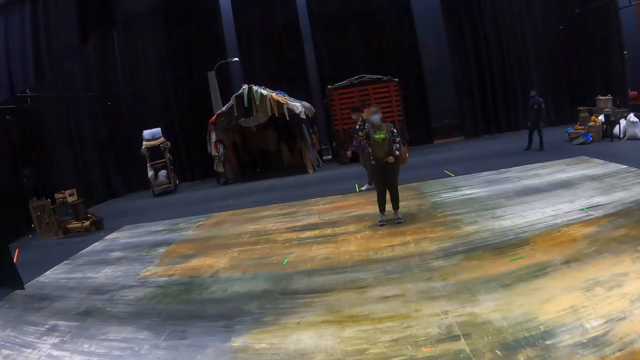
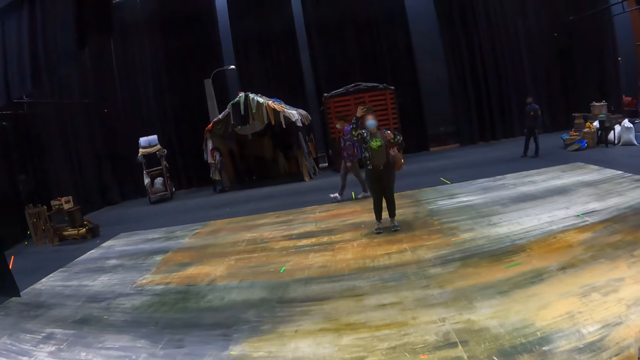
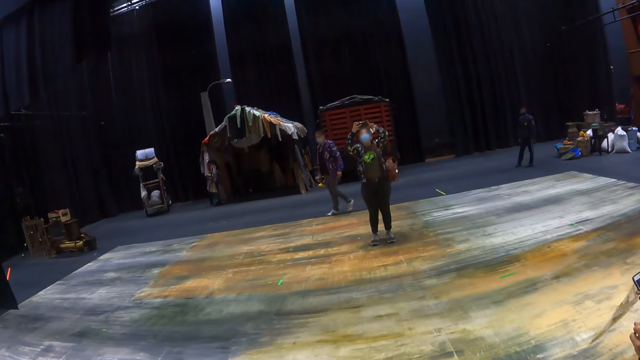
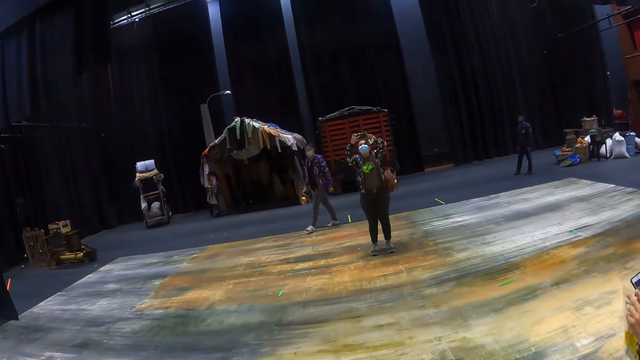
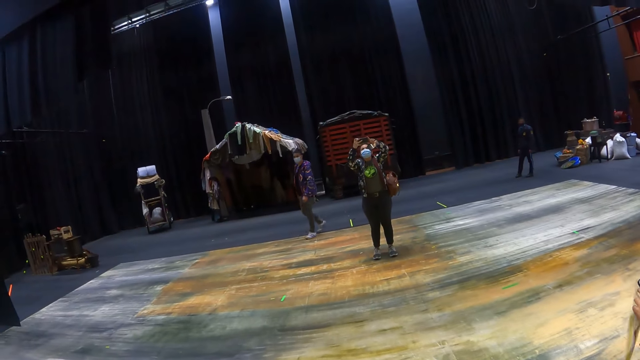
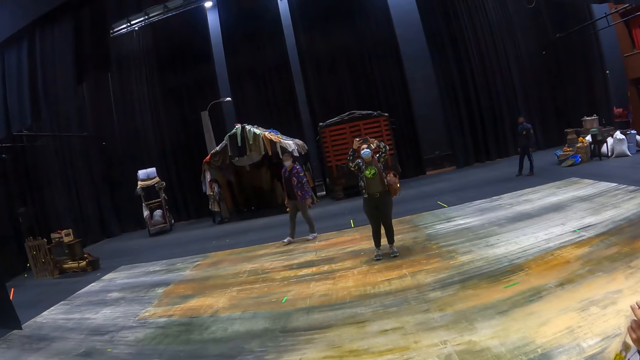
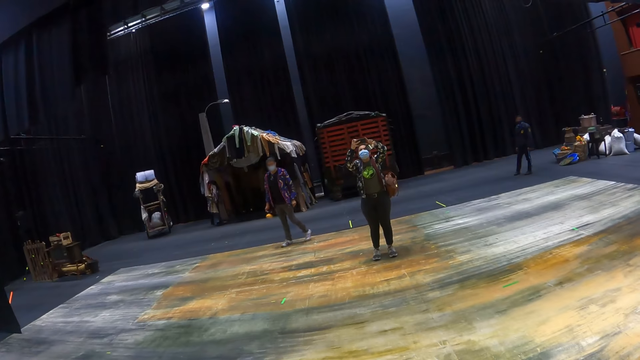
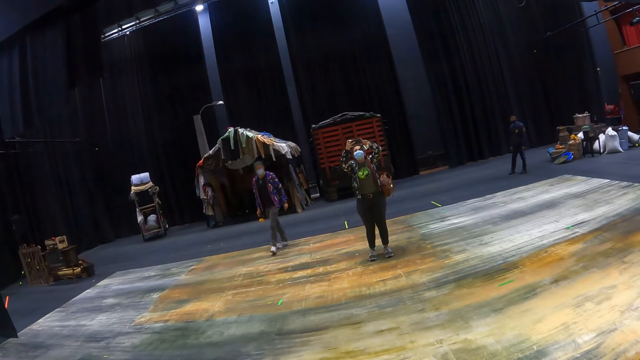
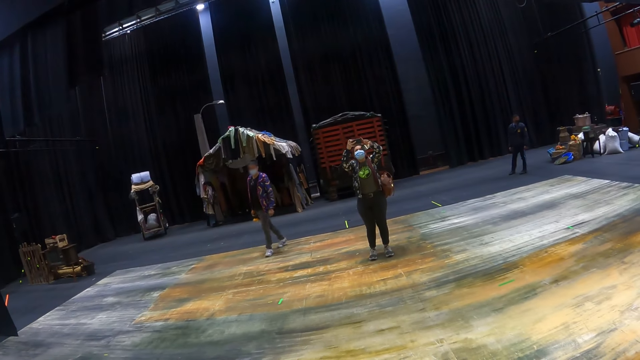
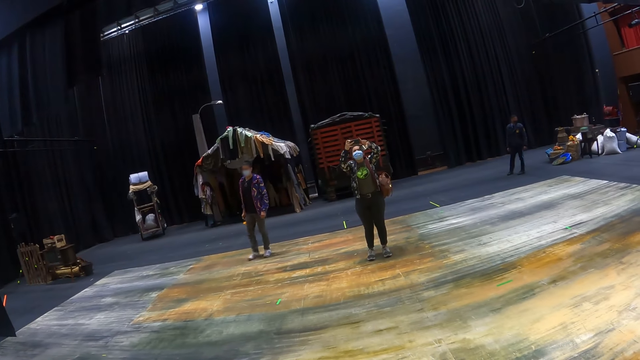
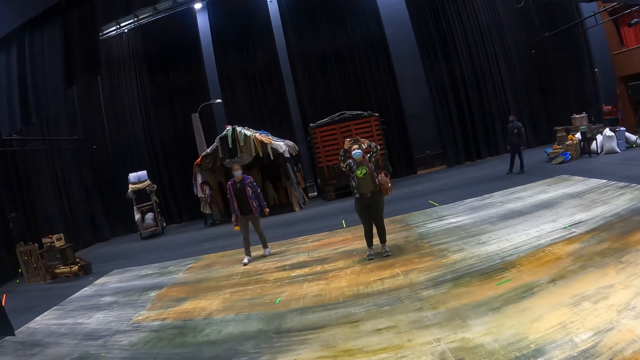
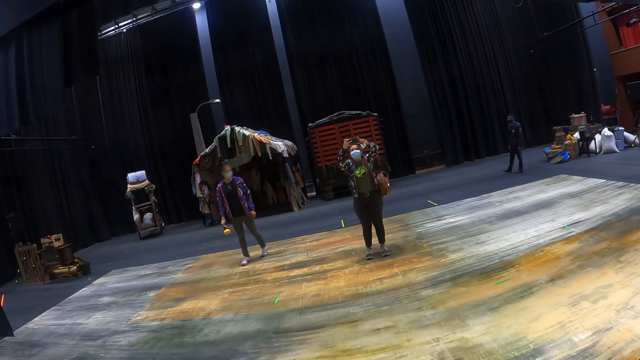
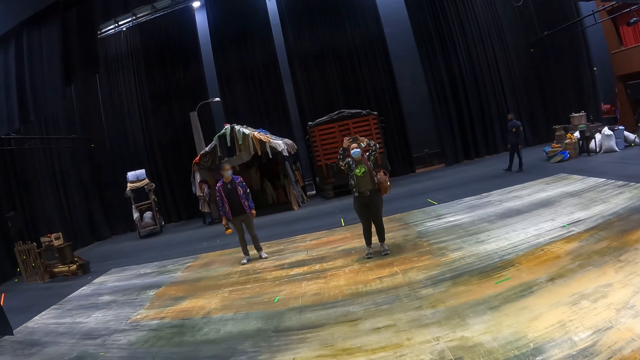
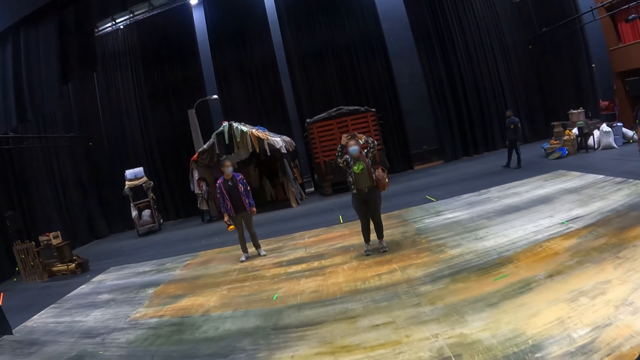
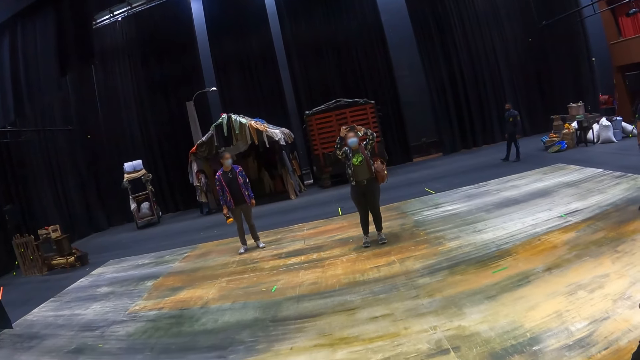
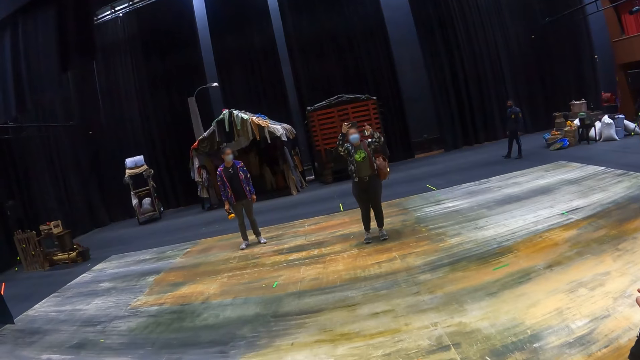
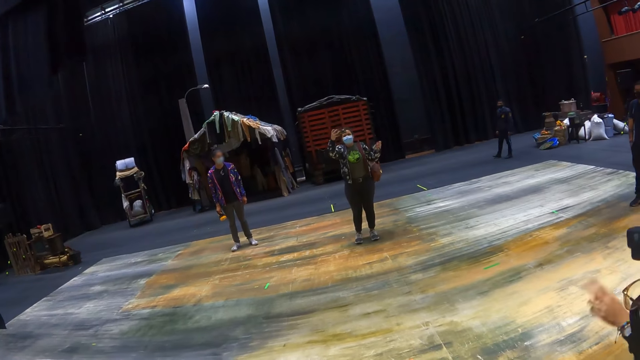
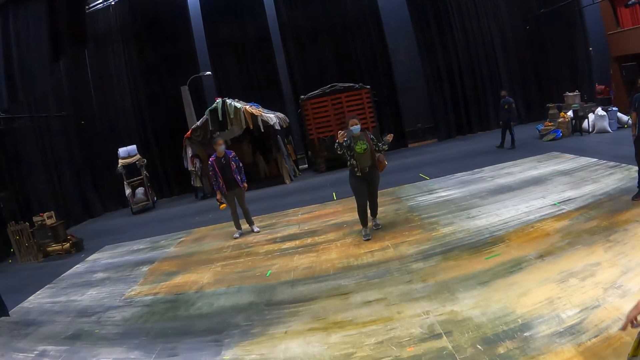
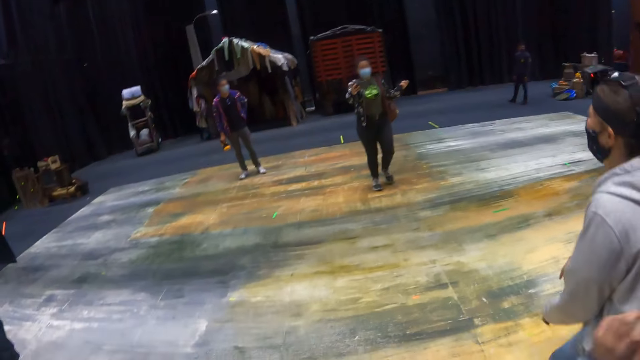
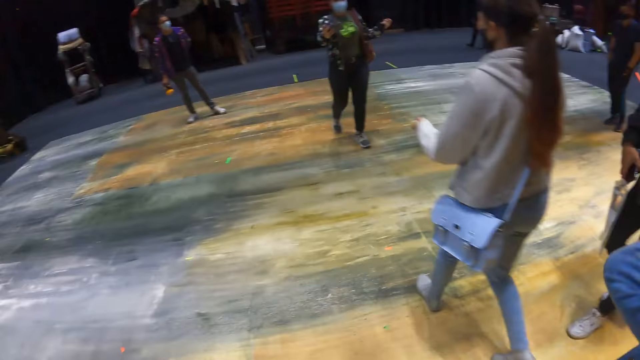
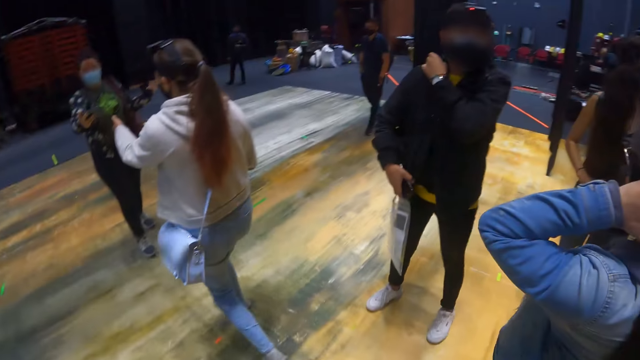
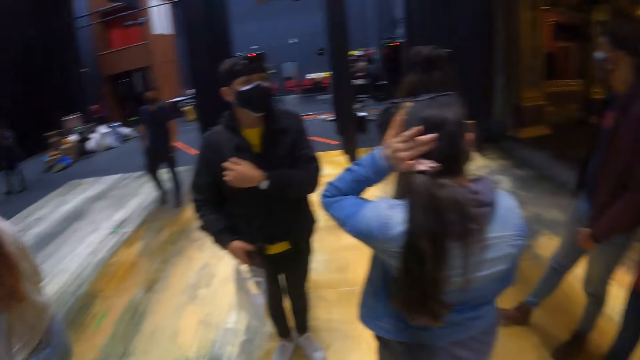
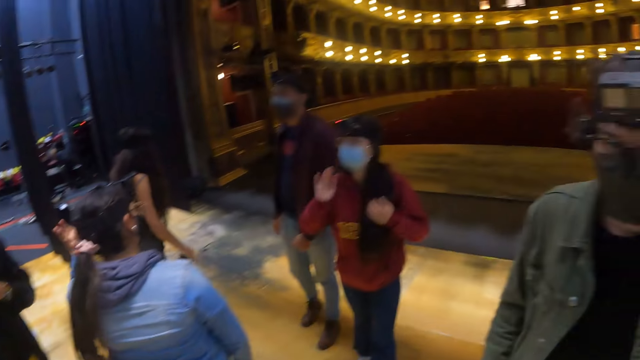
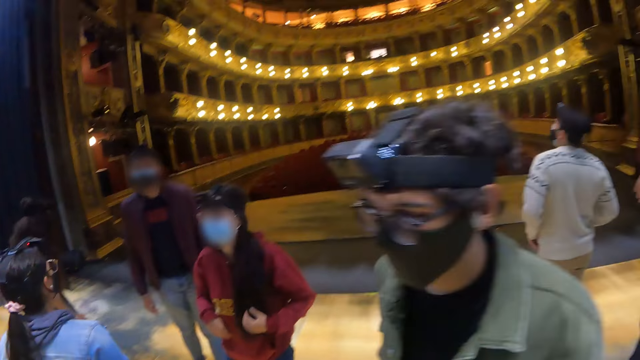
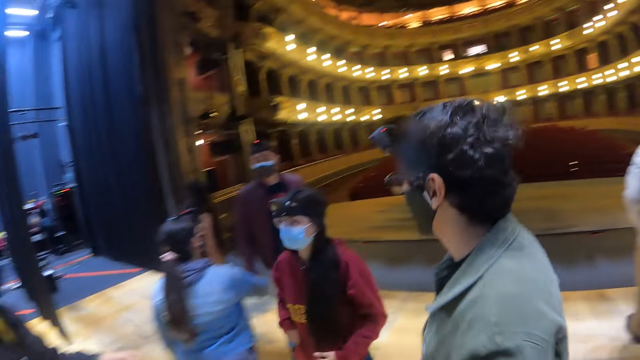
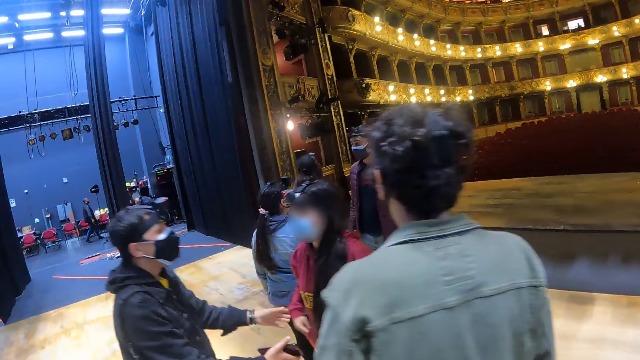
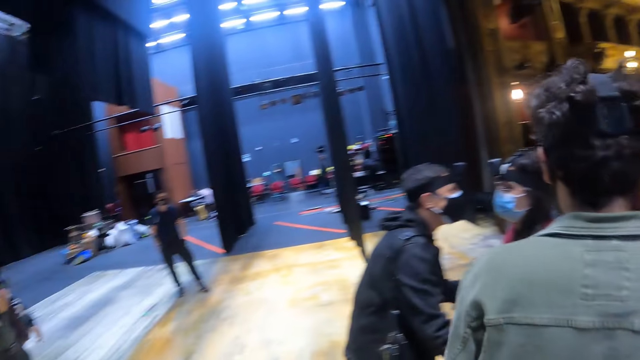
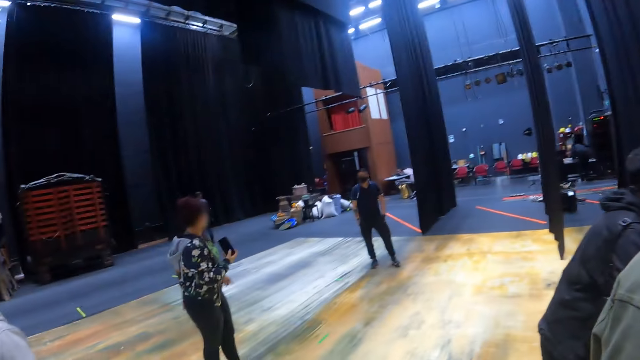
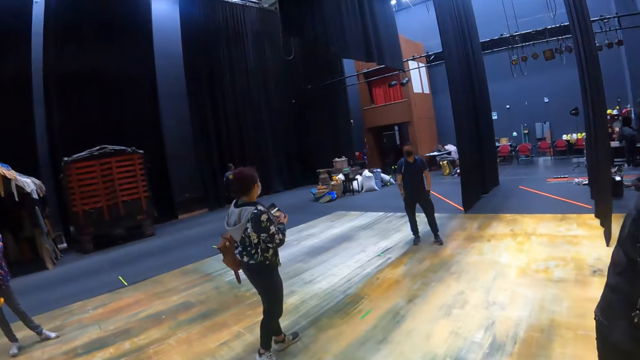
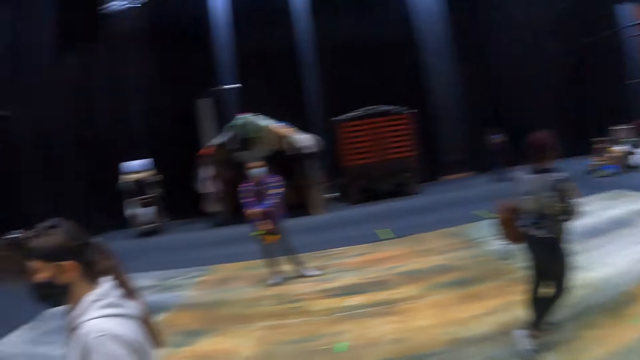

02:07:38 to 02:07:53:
A person lifts the mobile phone and takes pictures of the camera wearer. Another person walks around. The first person walks around the hall and gives a third person the mobile phone. The third person walks around the hall and takes the phone from the first person. The camera wearer looks around the hall.

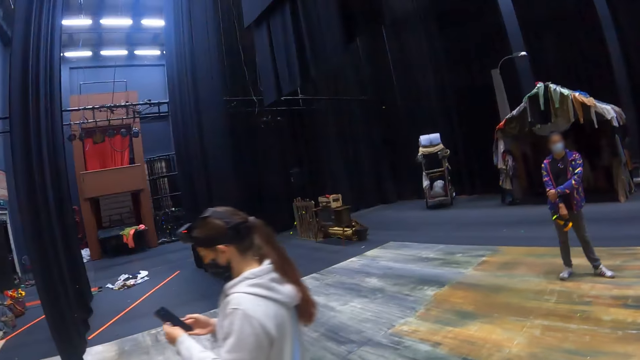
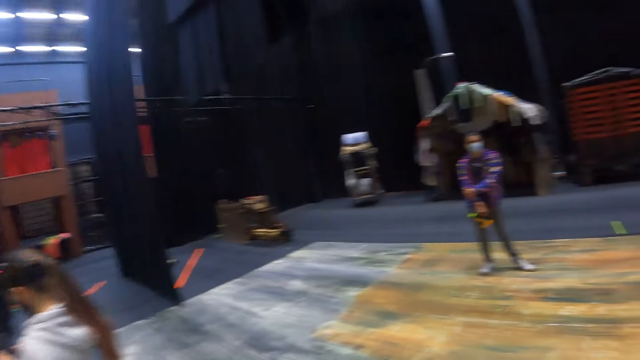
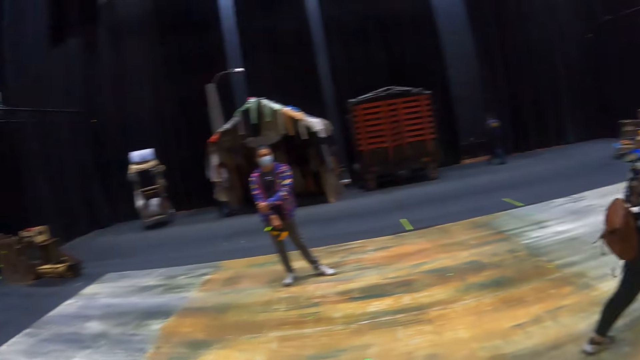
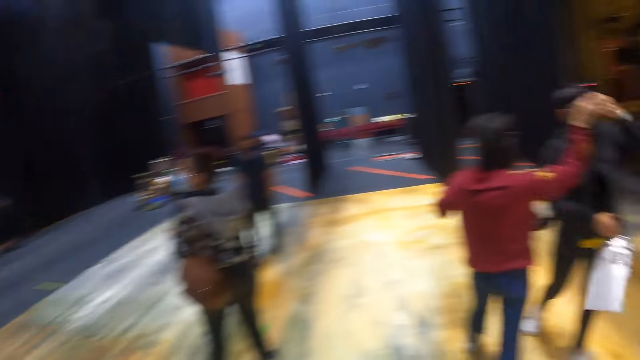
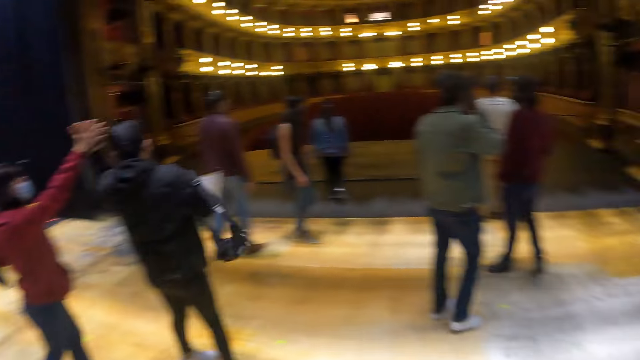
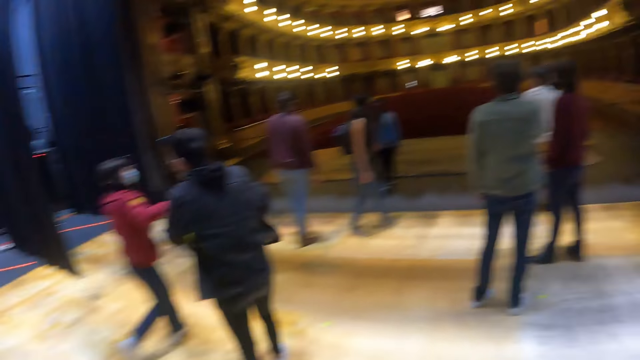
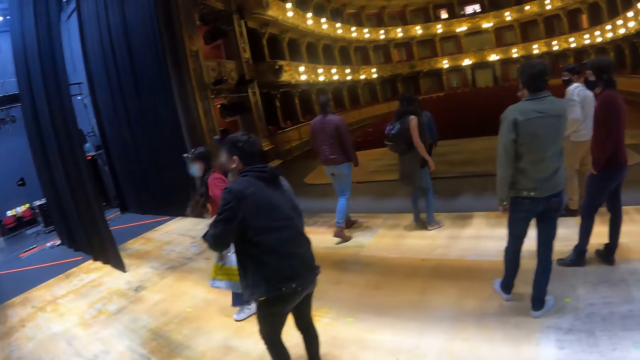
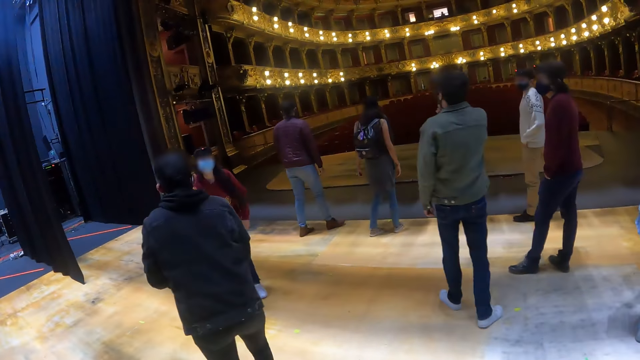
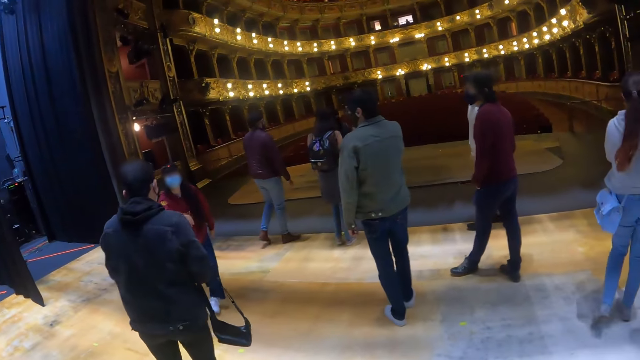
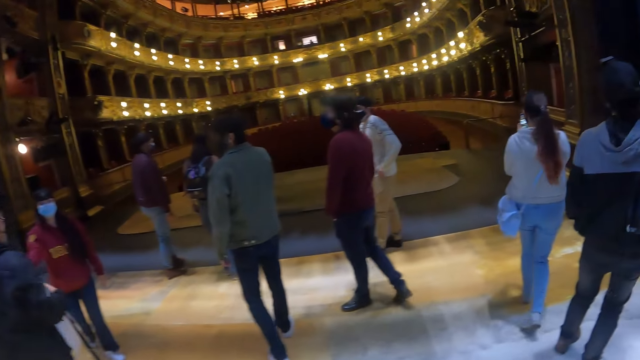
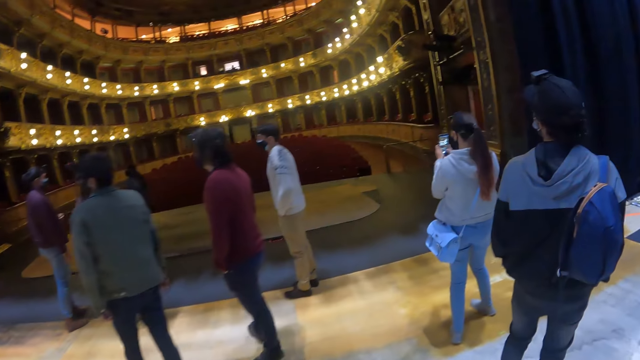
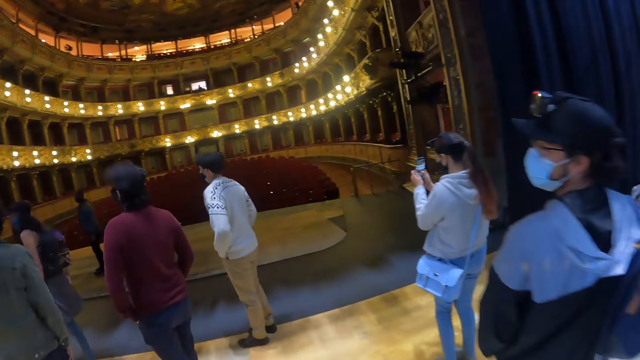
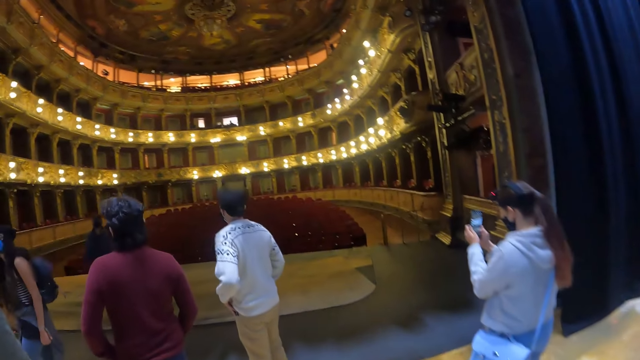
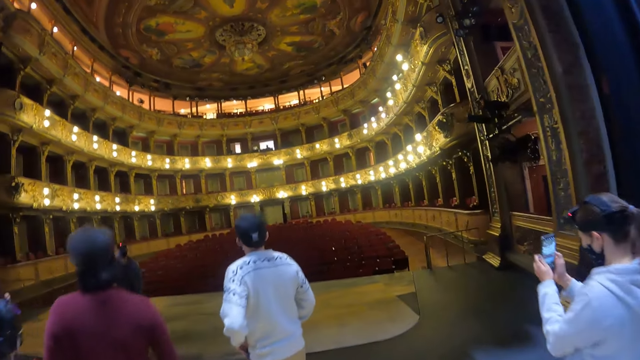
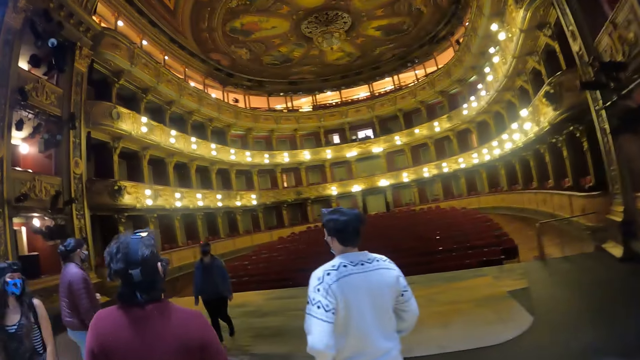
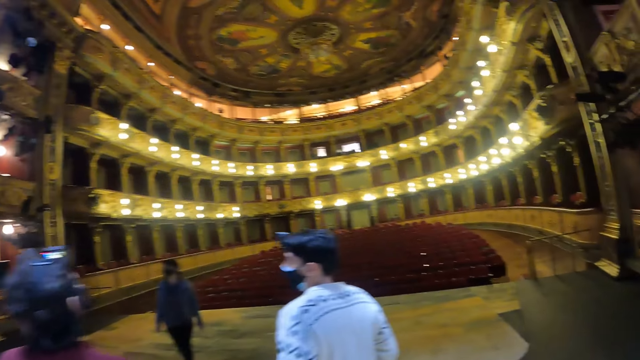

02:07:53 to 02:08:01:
The camera wearer walks around the hall.
